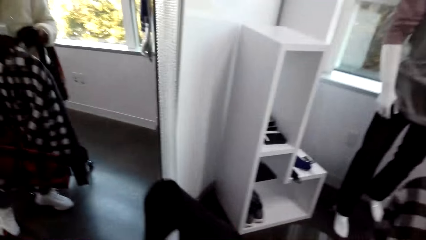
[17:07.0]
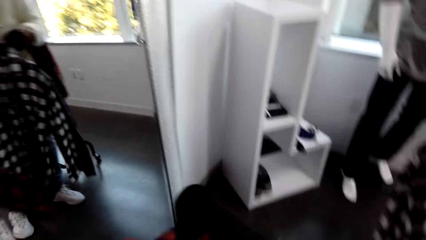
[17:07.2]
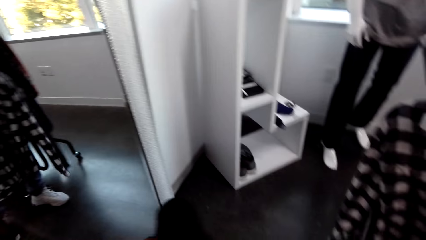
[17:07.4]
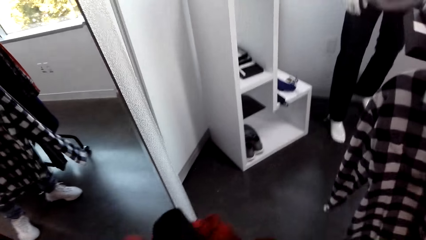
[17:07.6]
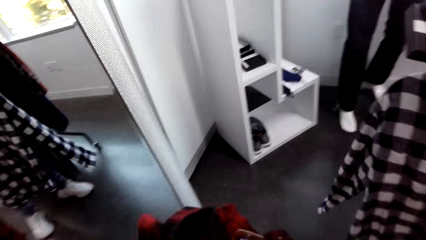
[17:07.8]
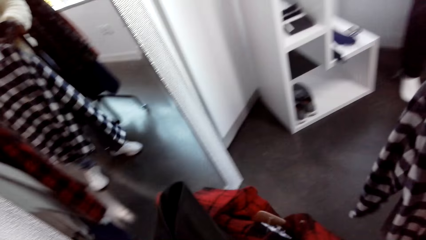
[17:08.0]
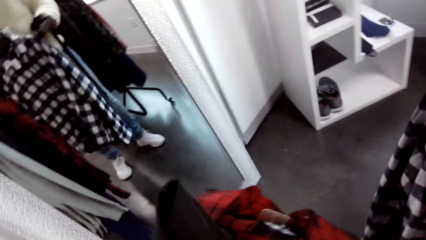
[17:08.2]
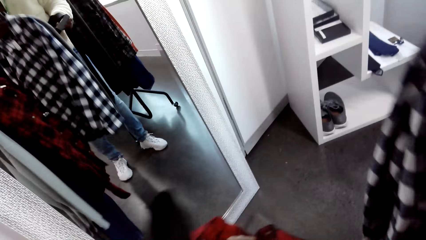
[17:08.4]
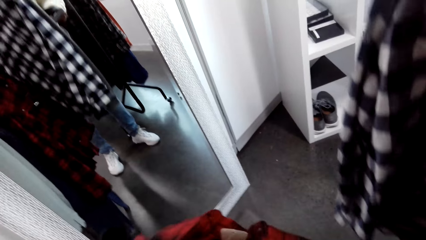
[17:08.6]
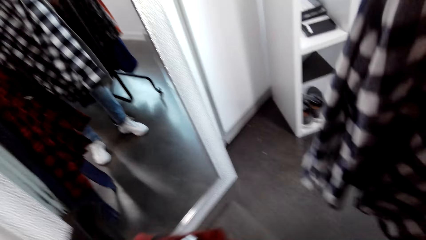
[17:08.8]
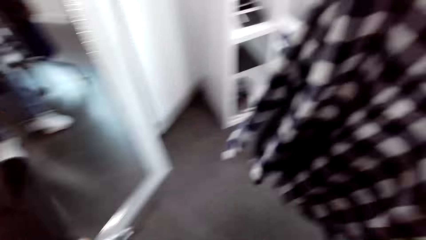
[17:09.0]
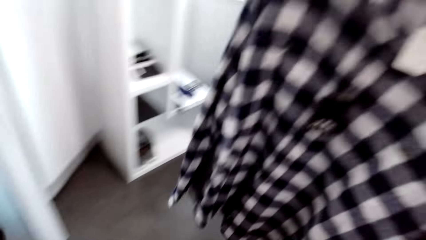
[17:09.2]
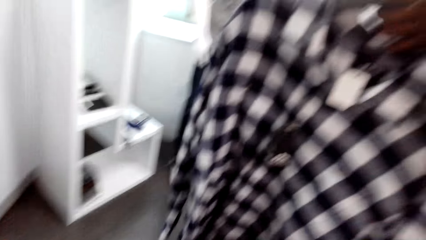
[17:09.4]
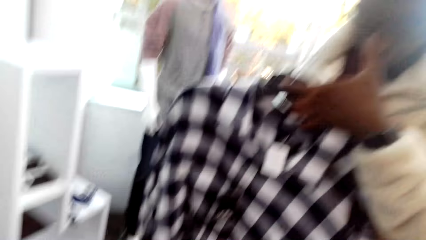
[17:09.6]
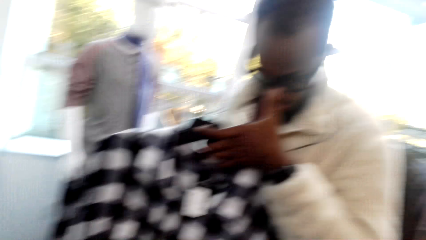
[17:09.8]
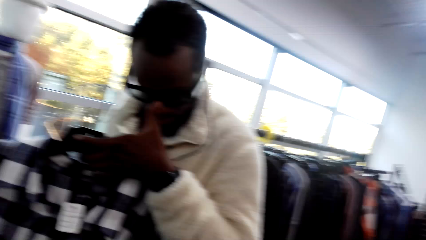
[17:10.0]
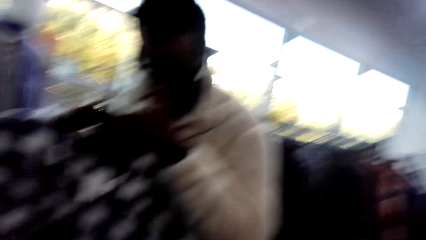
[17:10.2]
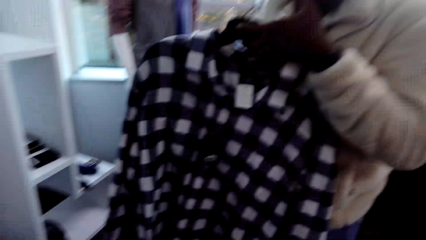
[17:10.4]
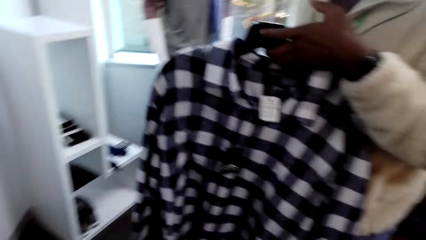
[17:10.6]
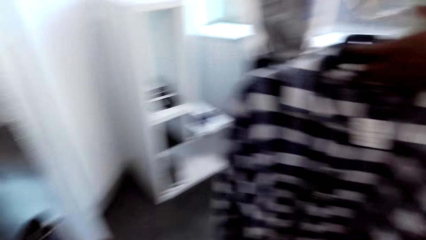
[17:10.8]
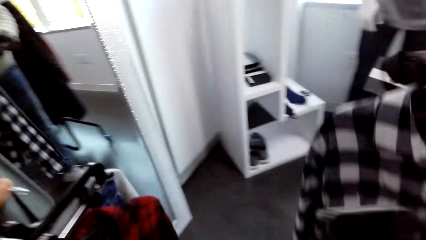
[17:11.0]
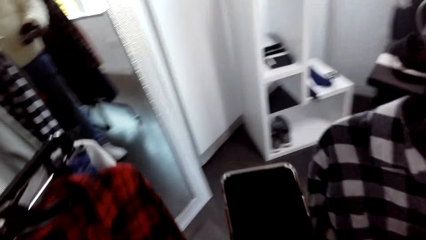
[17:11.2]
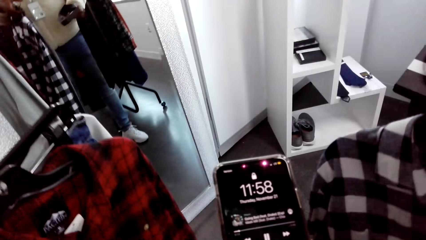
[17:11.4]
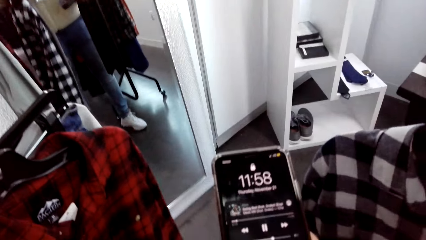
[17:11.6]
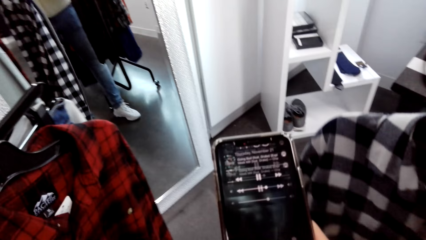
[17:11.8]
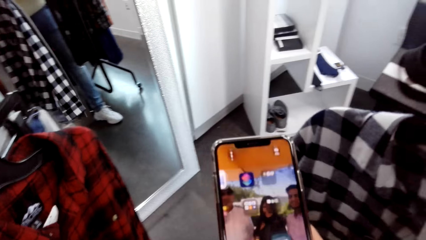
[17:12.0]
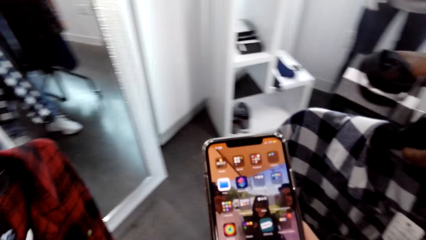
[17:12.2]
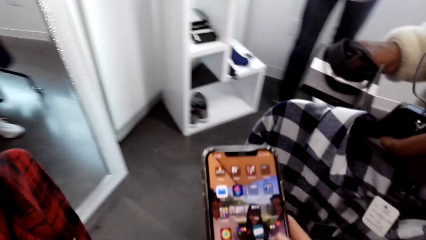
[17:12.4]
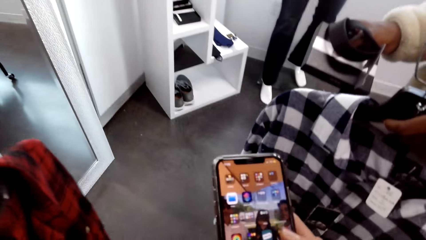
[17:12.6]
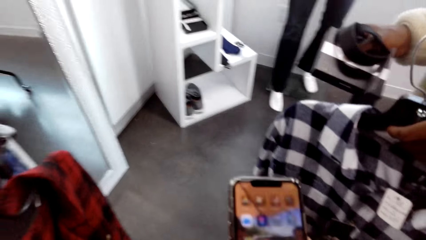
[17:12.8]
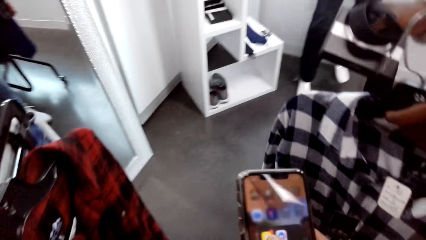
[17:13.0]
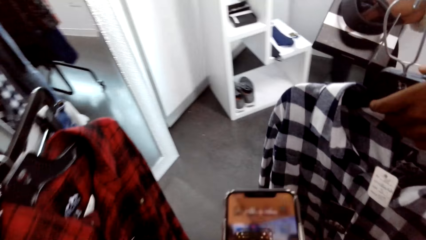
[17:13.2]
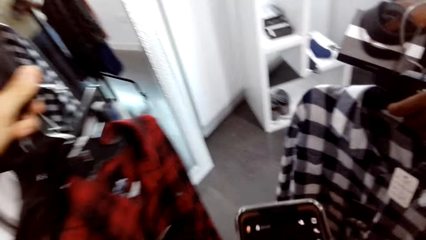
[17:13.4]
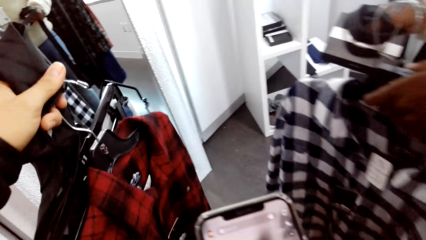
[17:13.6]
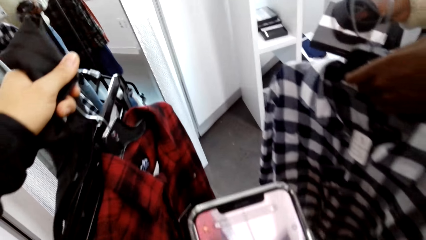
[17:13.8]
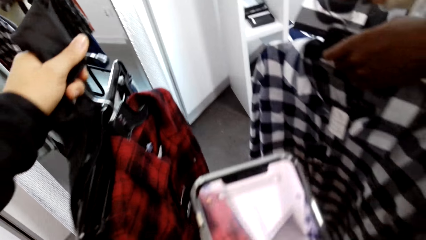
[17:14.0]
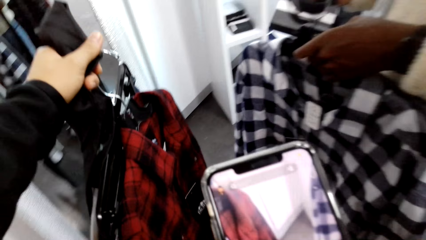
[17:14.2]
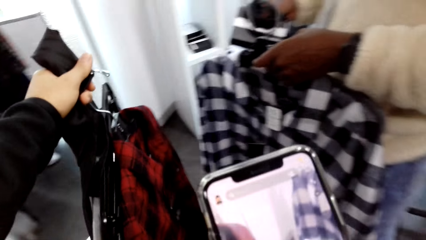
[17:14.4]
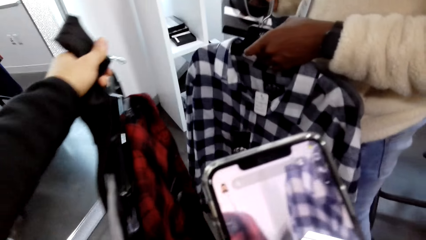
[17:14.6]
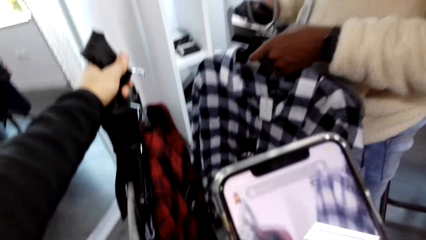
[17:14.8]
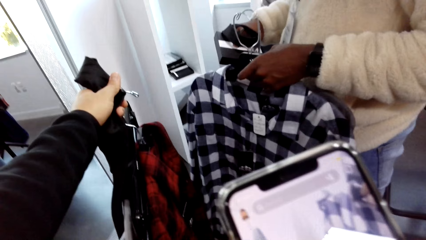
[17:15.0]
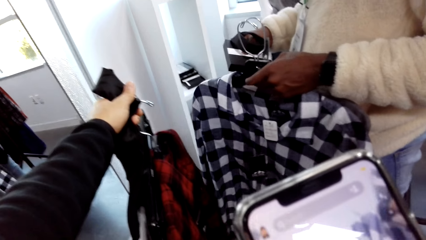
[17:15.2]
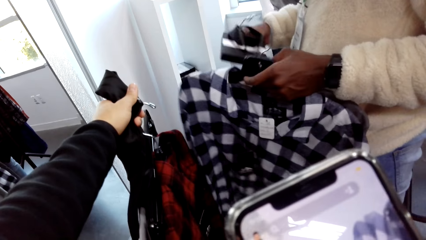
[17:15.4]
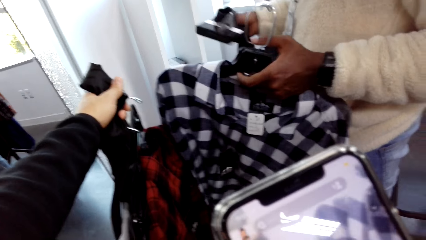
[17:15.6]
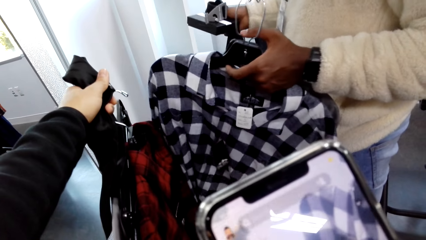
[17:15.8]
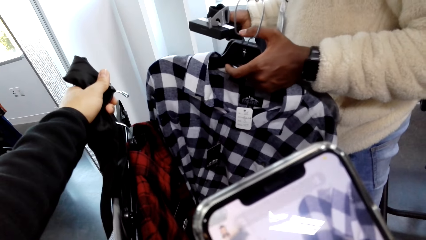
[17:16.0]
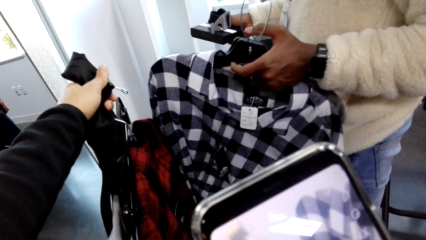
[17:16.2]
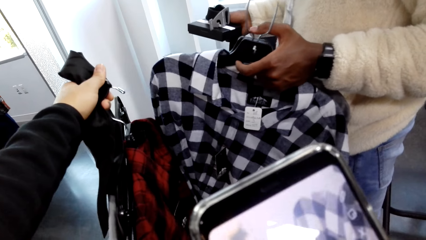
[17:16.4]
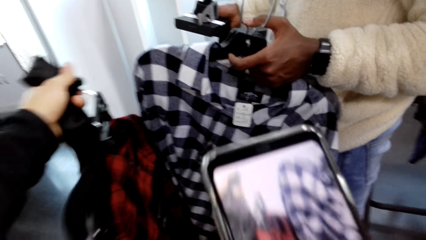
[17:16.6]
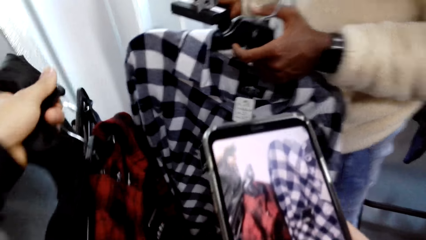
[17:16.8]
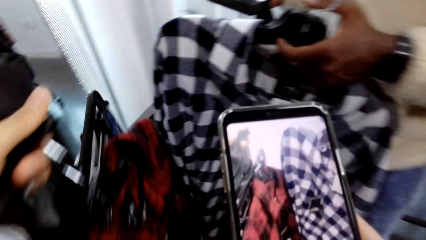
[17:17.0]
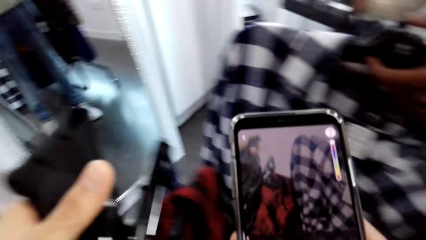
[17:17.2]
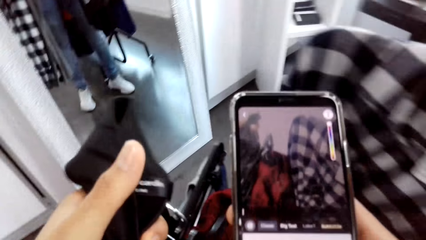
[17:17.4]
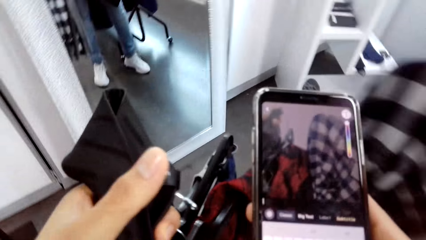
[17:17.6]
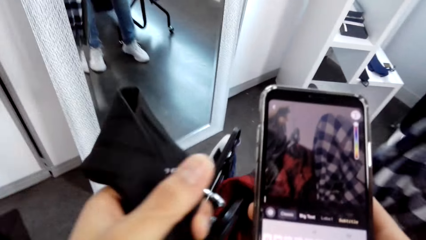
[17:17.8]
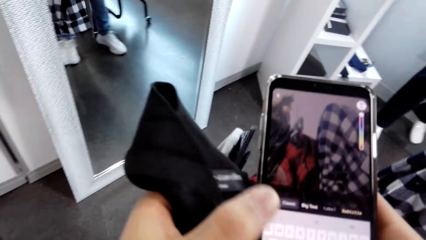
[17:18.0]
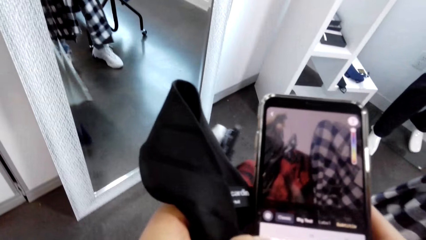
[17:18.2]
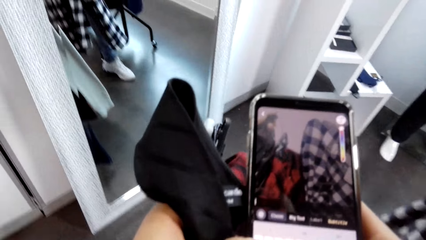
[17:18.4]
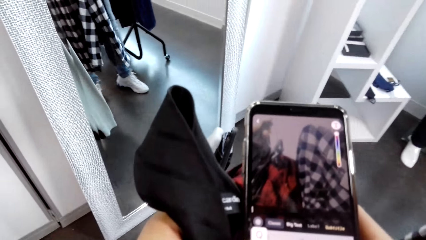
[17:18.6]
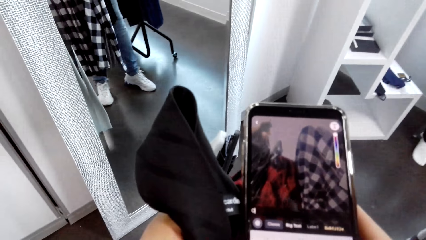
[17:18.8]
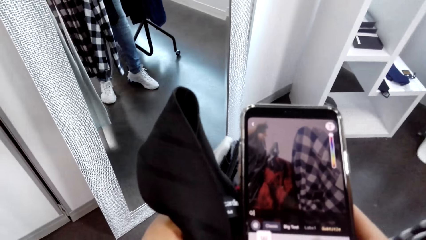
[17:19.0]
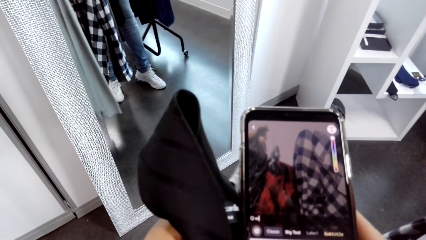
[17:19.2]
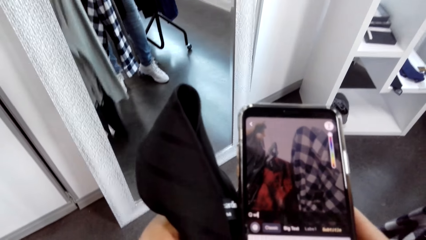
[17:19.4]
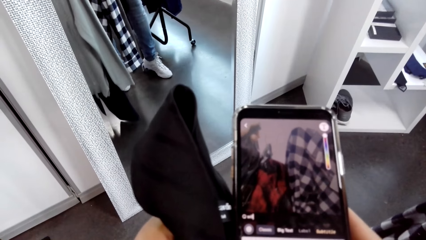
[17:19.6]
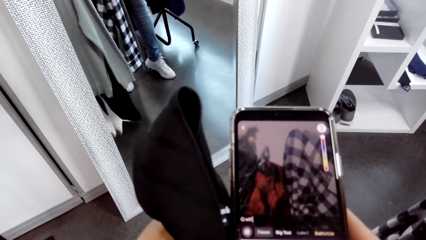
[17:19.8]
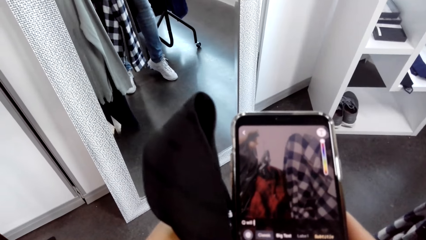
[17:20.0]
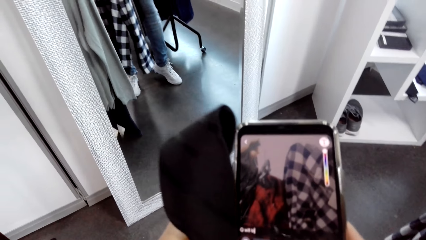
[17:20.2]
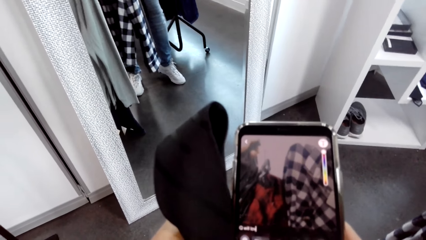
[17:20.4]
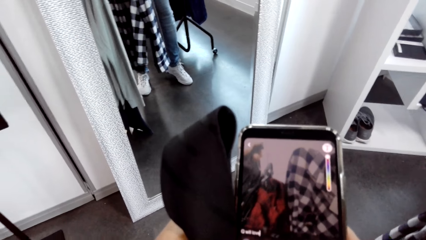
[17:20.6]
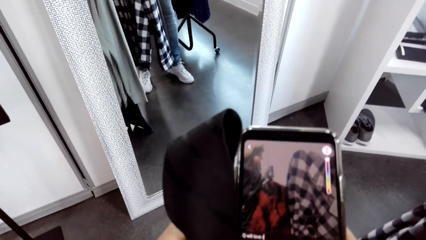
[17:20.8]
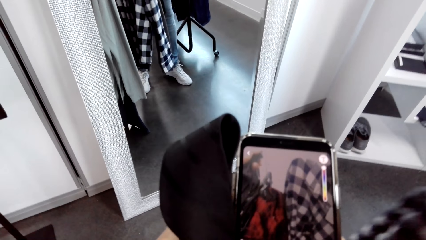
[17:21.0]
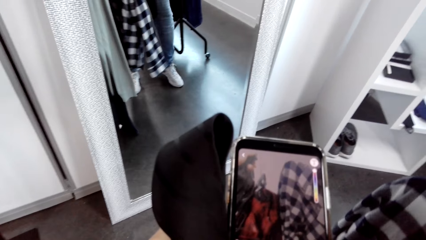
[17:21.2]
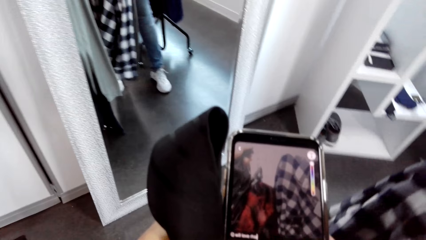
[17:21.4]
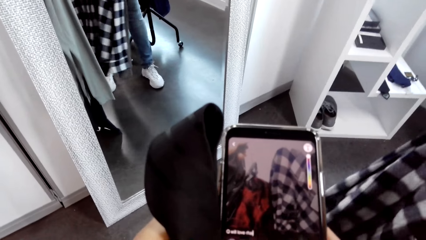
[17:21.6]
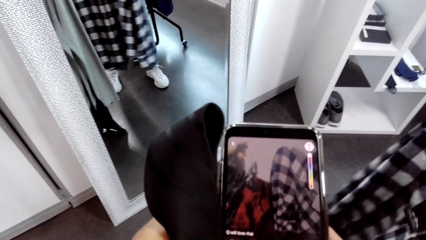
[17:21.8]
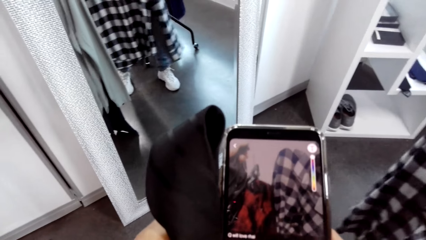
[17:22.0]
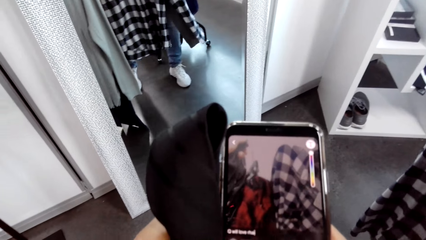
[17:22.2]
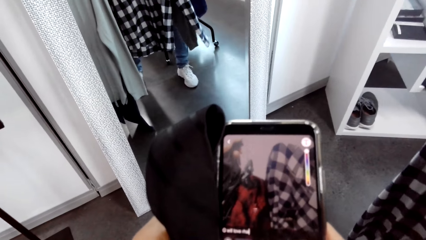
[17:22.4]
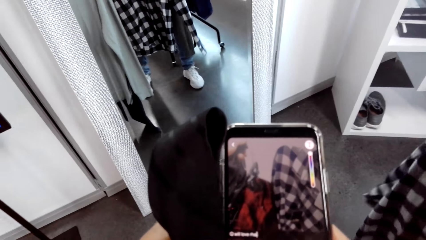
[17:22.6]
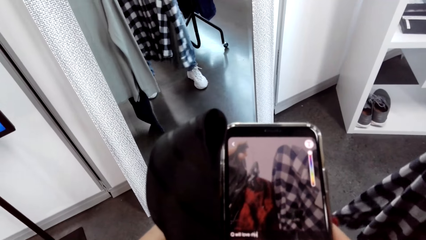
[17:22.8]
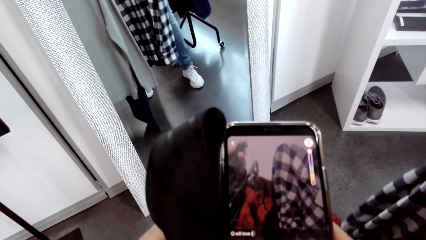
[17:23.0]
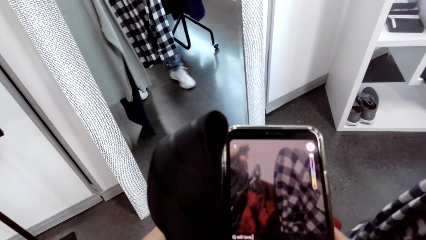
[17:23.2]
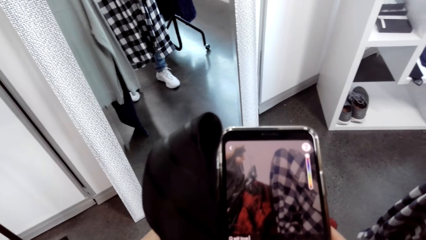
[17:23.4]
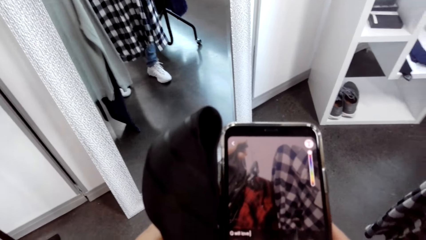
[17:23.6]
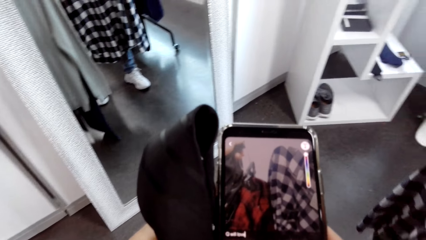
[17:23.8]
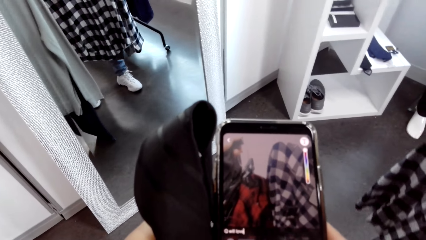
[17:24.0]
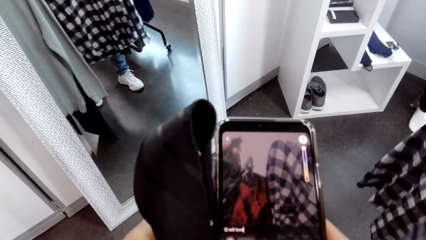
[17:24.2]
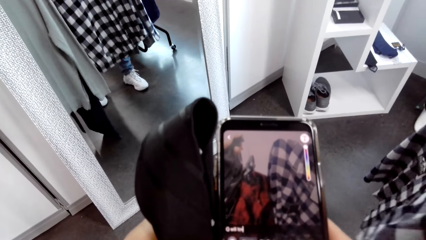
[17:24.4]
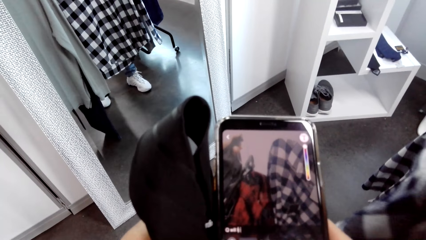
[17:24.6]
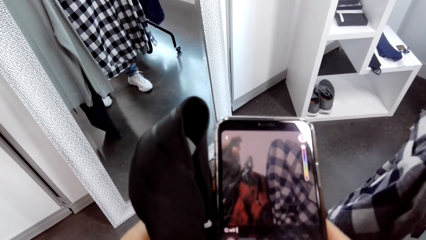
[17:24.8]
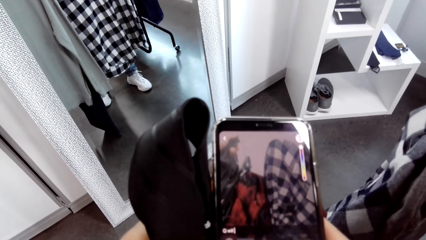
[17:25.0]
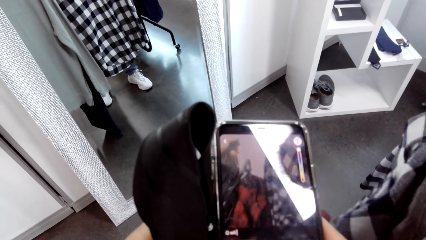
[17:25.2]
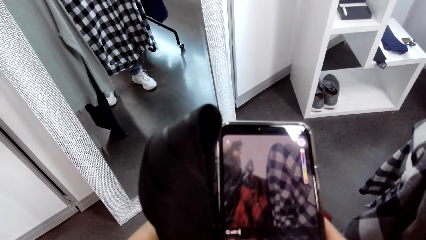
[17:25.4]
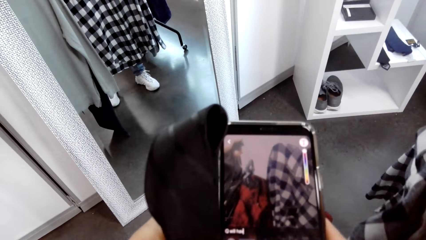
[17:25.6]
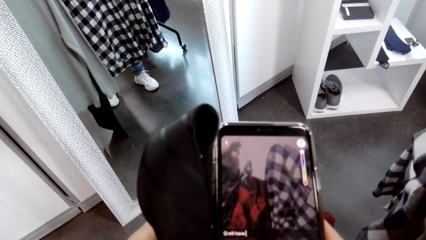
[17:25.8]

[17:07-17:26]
The camera wearer holds a phone. They scroll the phone. They take a picture with the phone. They stare around.
